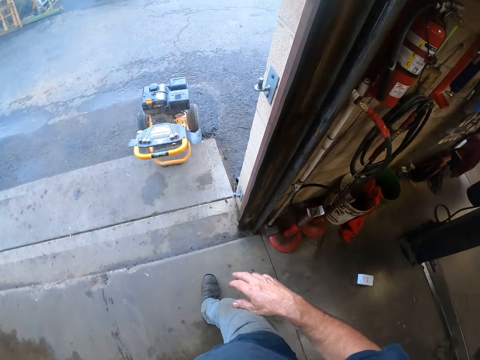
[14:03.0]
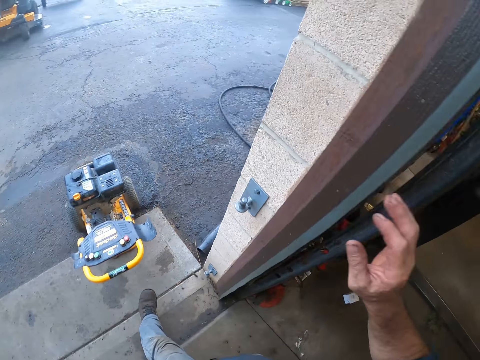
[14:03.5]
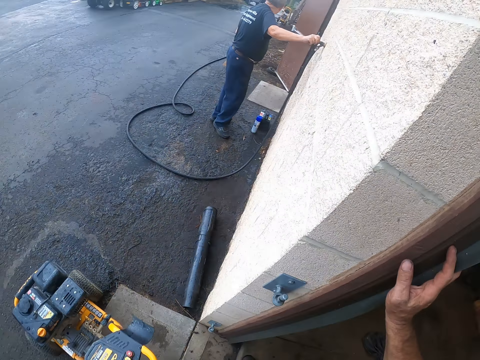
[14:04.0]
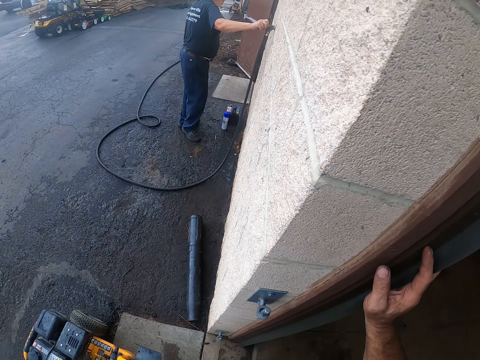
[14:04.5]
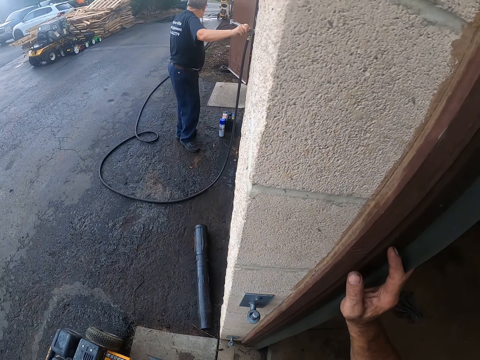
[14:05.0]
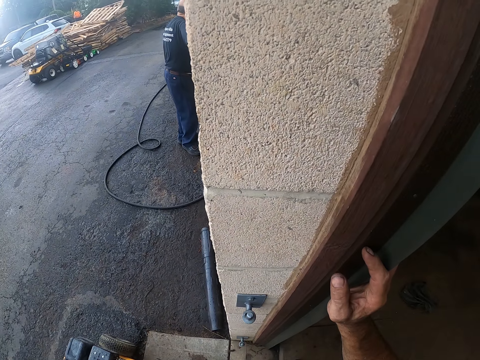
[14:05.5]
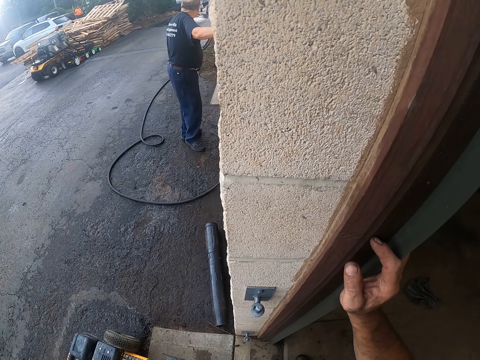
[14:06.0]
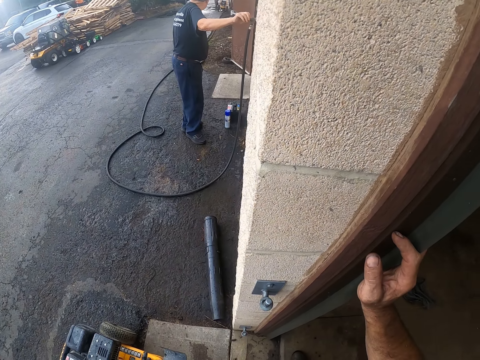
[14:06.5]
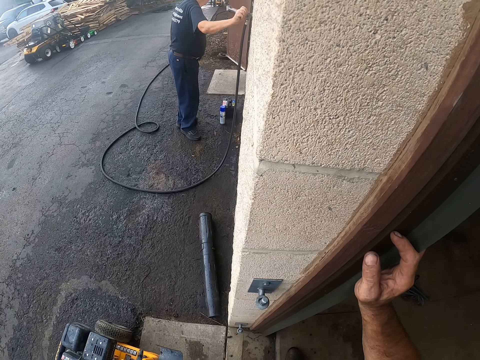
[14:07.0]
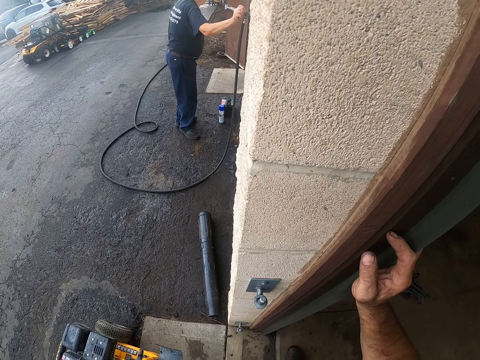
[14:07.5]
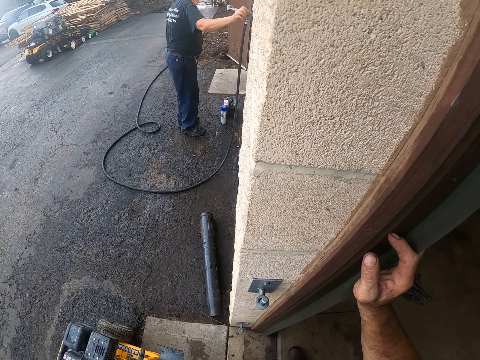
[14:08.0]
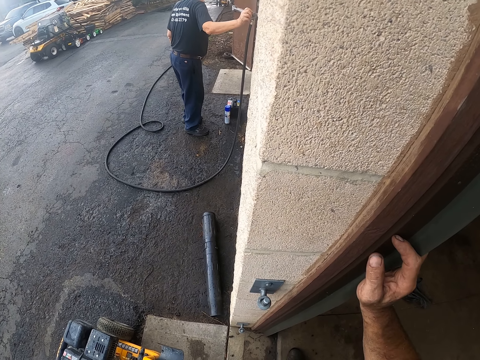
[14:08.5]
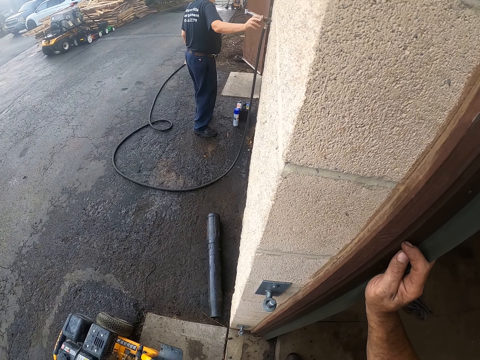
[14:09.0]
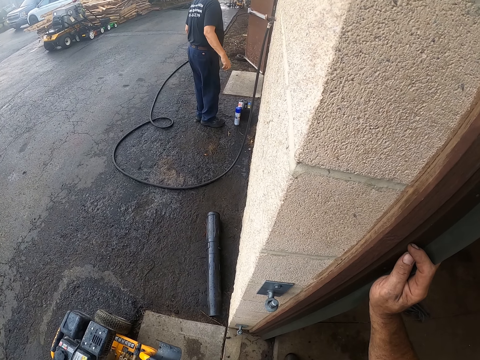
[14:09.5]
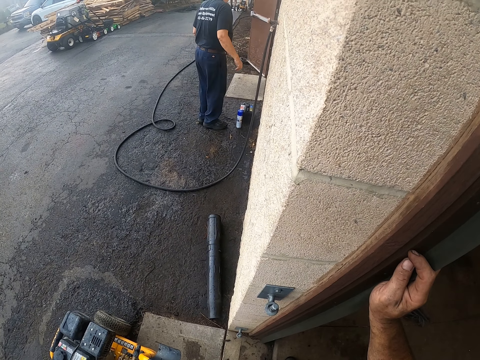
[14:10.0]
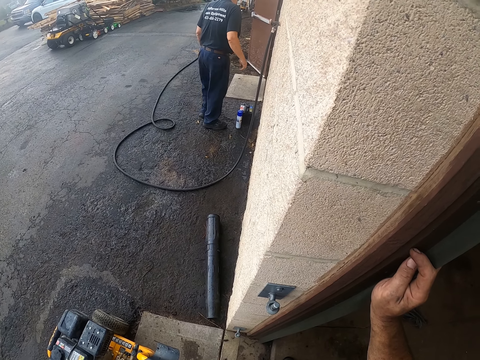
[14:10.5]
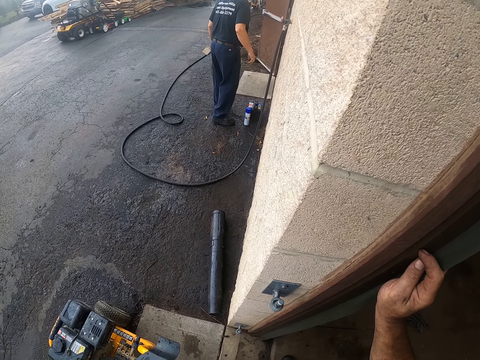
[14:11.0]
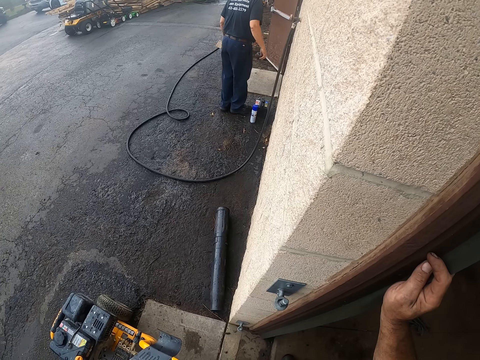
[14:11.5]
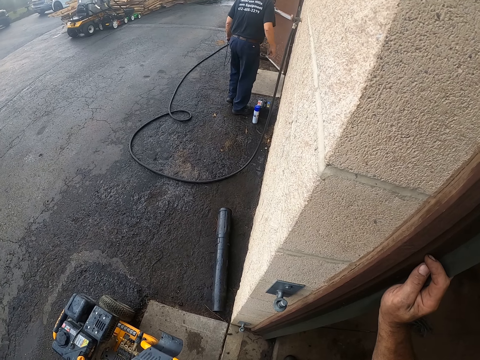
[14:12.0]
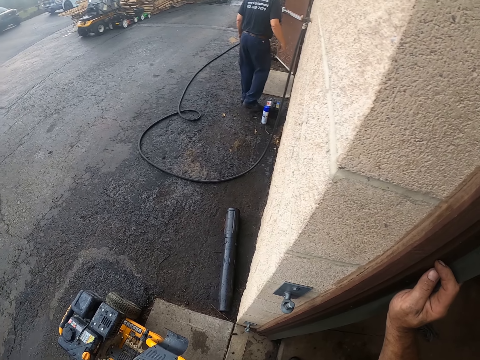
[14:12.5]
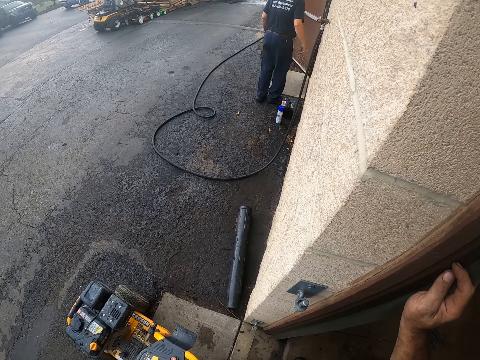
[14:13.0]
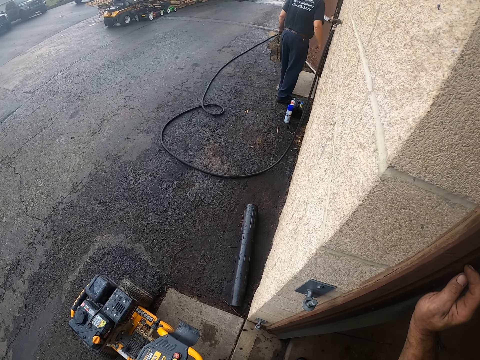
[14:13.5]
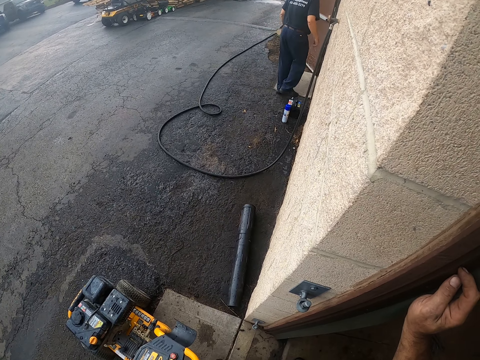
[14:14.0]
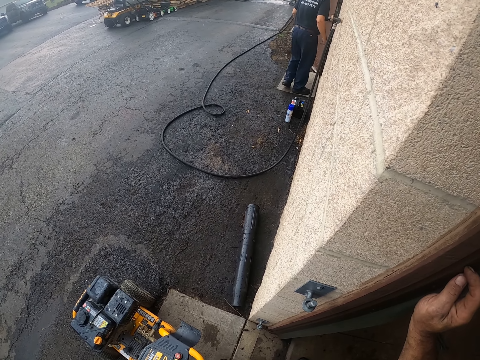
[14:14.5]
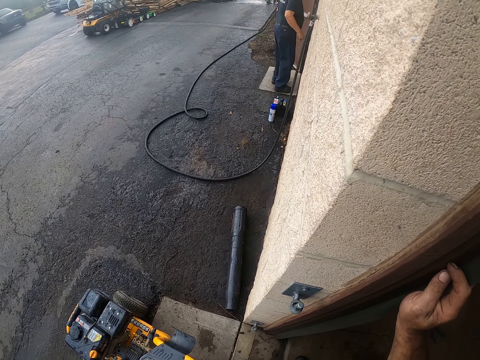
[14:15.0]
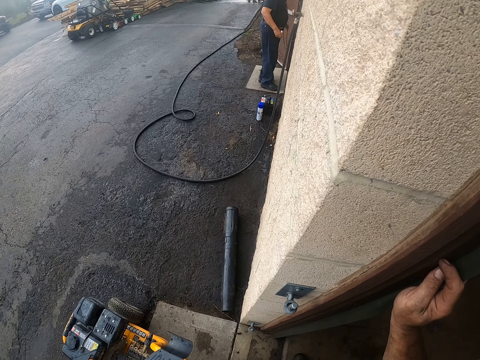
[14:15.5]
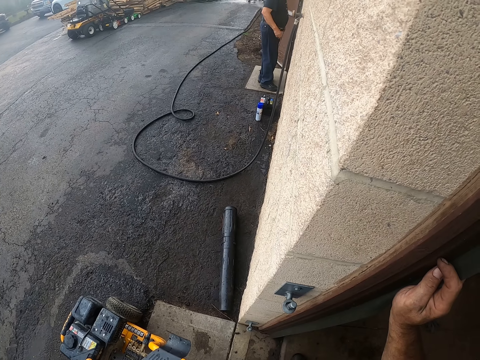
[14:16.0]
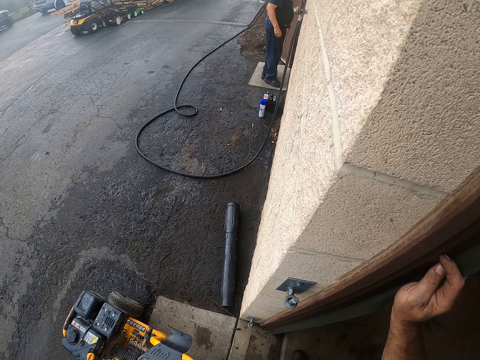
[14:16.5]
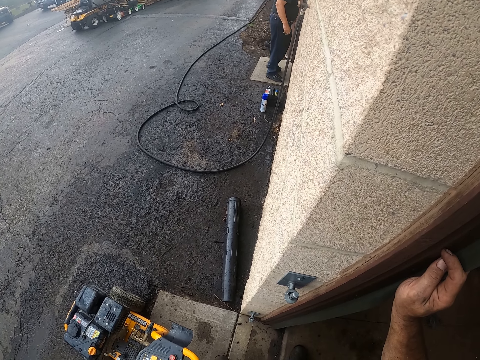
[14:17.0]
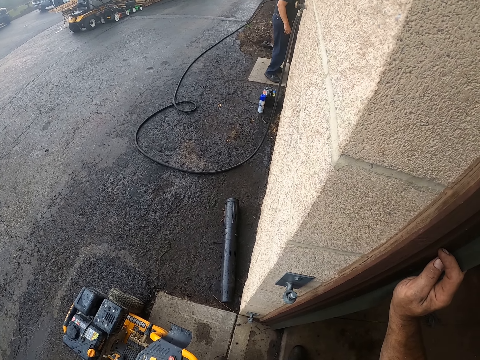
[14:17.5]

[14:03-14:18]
The camera wearer walks towards the entrance of the workshop. They hold the door frame. A colleague touches the tap water. The camera wearer looks at the colleague. The colleague turns off the tap water. The colleague stands near a wall. The colleague walks near a pipe. The colleague walks away from the tap water into the workshop through another entrance.

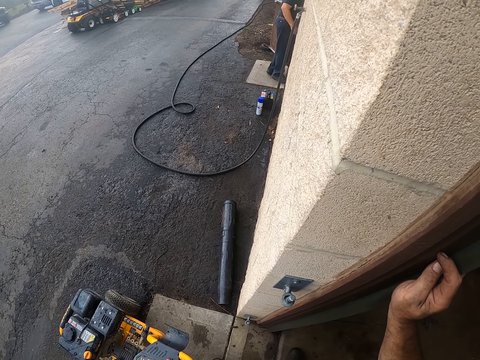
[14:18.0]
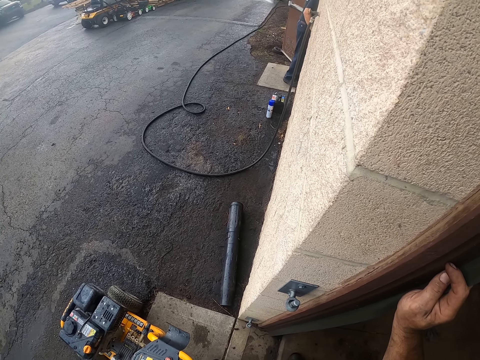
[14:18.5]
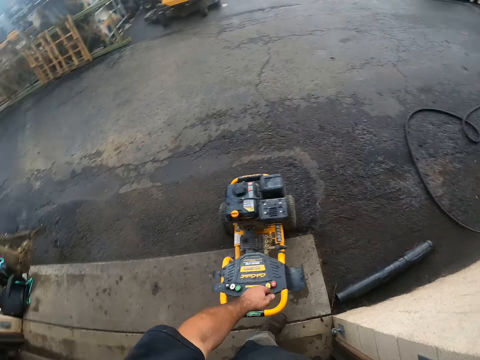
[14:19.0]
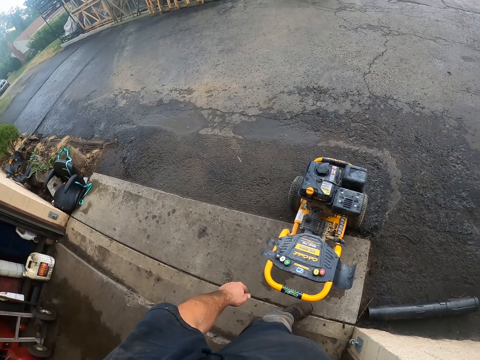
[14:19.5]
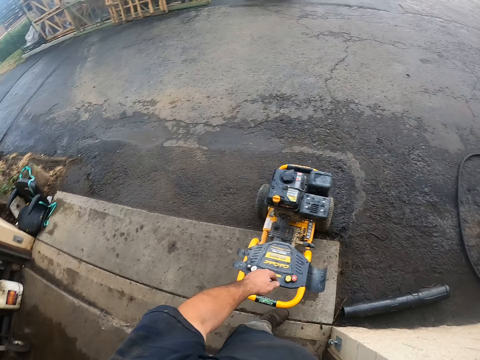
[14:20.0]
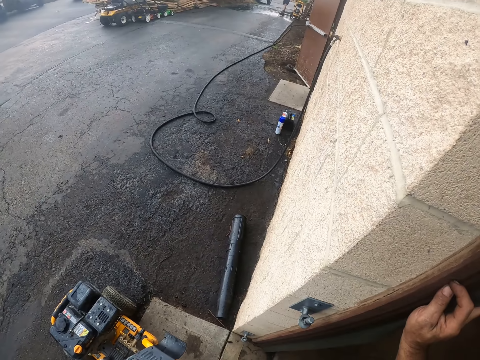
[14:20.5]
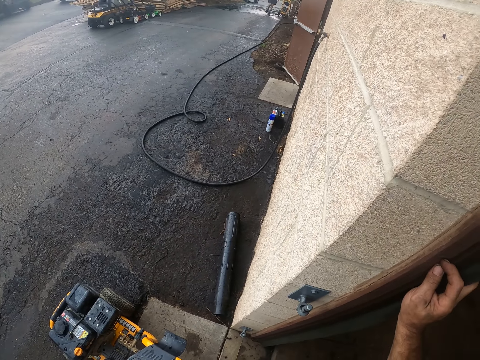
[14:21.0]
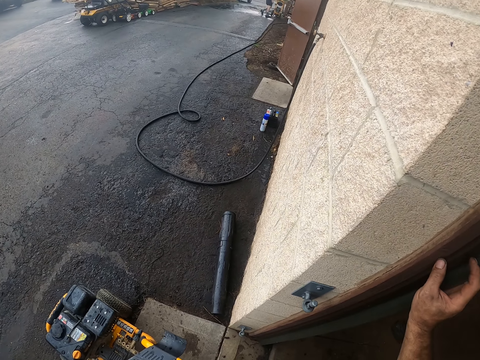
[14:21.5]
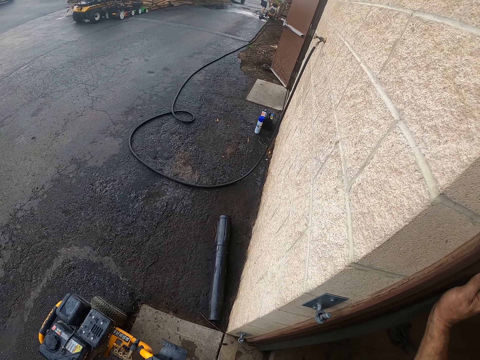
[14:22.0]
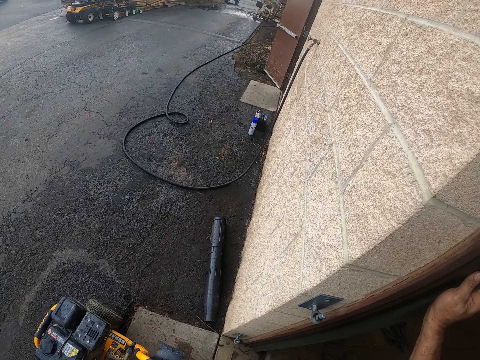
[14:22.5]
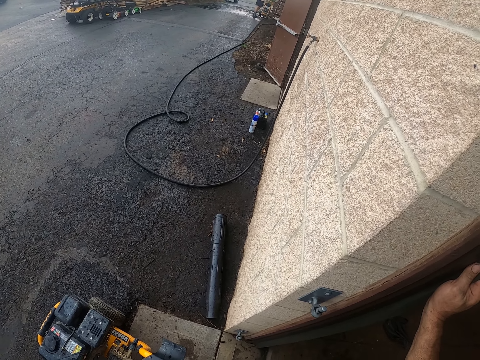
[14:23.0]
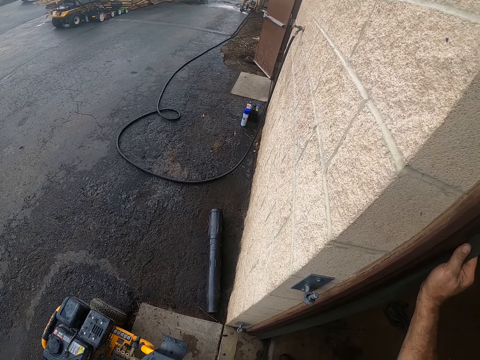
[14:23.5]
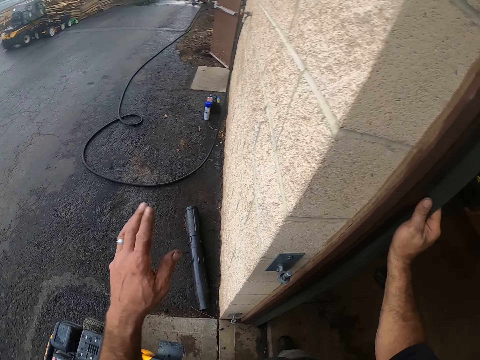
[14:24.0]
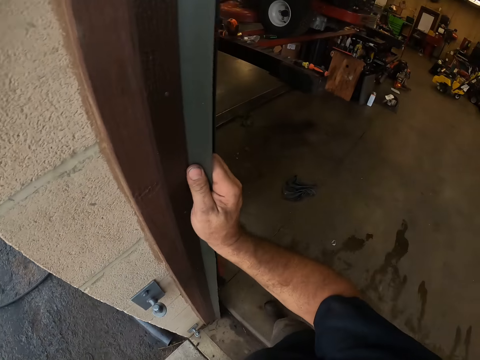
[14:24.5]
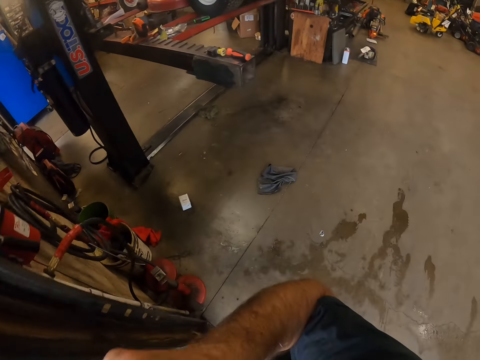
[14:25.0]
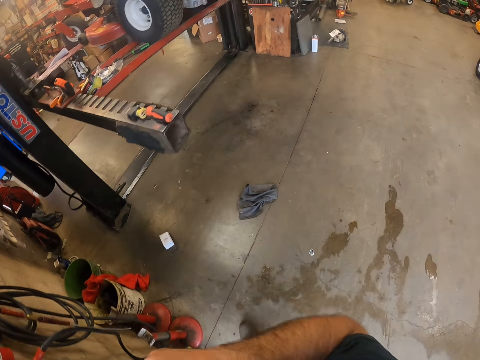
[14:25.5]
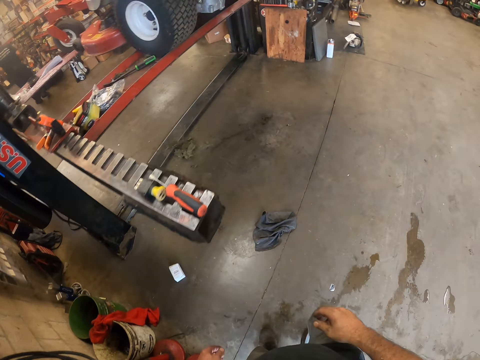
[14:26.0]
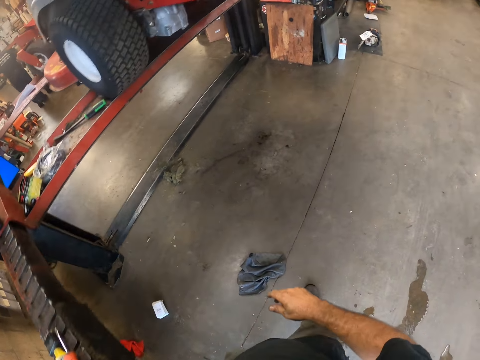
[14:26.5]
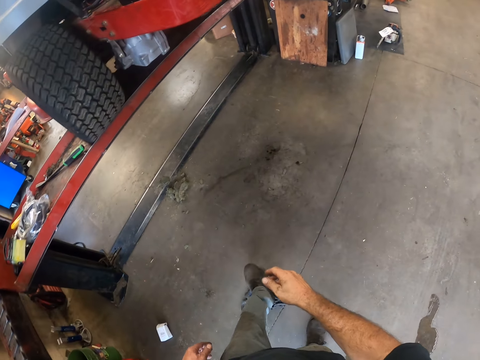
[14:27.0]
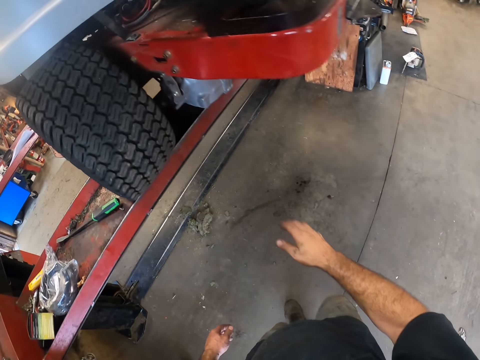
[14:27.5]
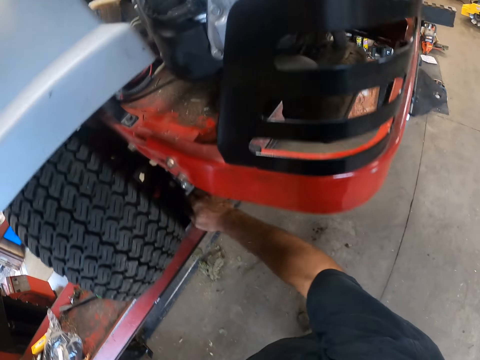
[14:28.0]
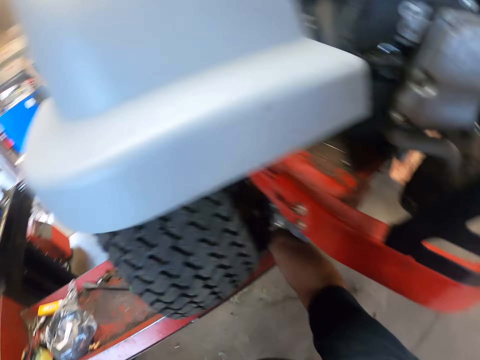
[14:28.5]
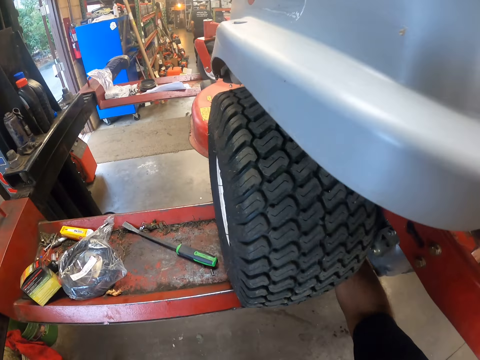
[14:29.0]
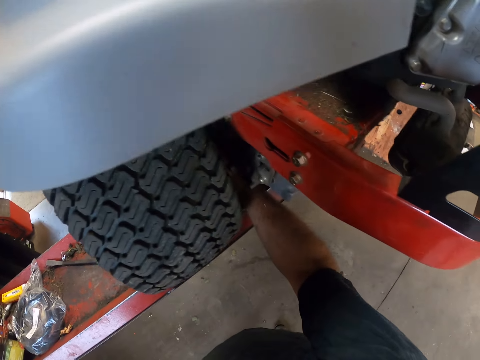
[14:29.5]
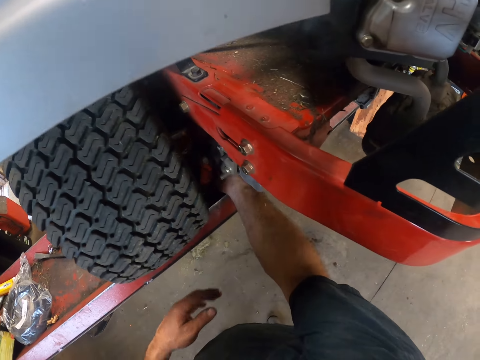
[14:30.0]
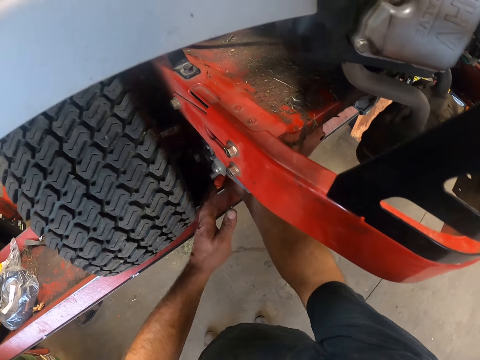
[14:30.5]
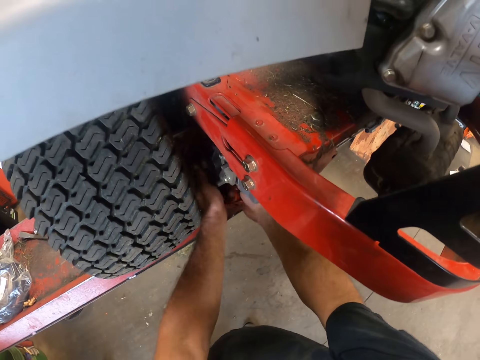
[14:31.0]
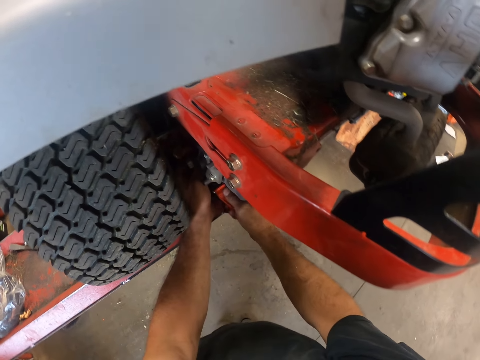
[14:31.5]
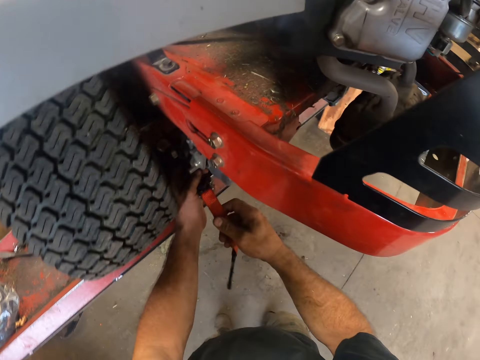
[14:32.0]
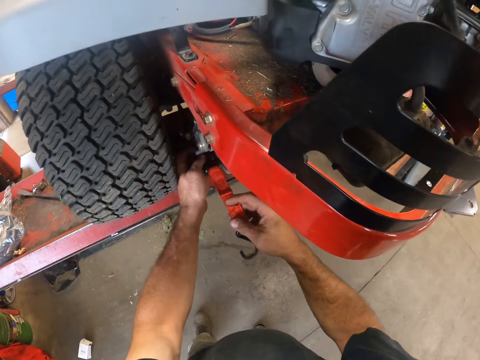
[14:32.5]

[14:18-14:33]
The camera wearer looks around. He returns to the lawnmower. He walks into the garage. He grabs the ratchet rope below the cutting deck with his right hand. He holds the ratchet rope with his left hand.
